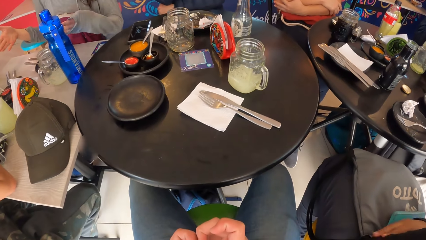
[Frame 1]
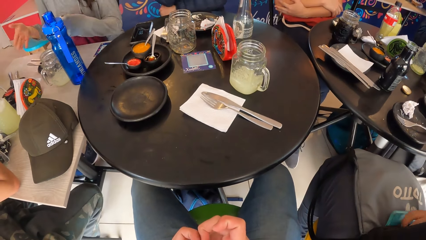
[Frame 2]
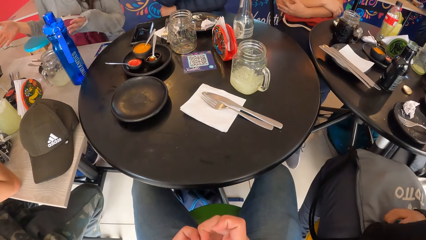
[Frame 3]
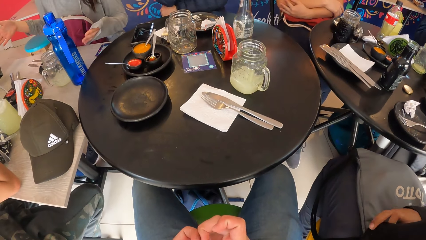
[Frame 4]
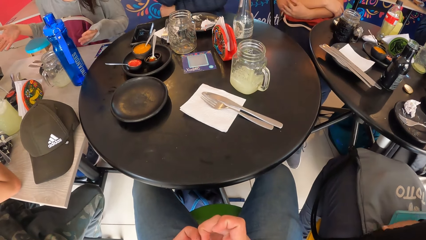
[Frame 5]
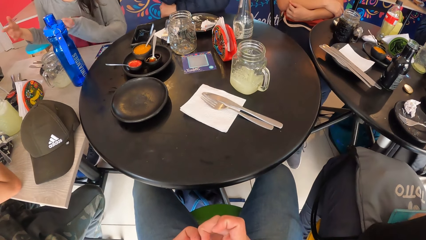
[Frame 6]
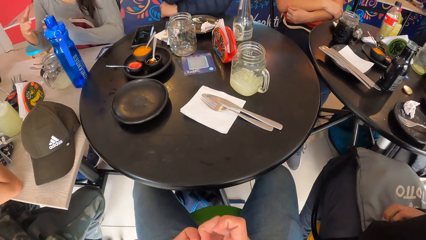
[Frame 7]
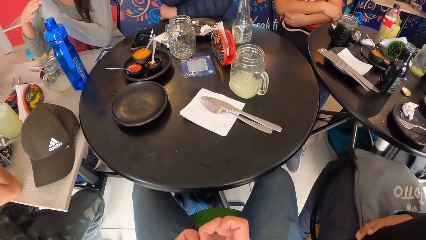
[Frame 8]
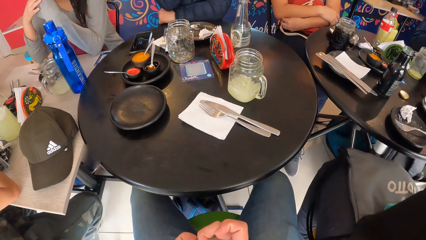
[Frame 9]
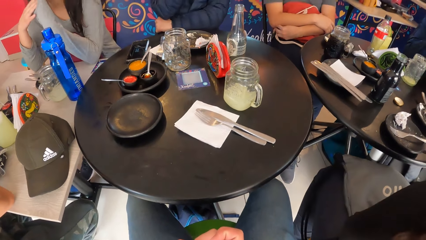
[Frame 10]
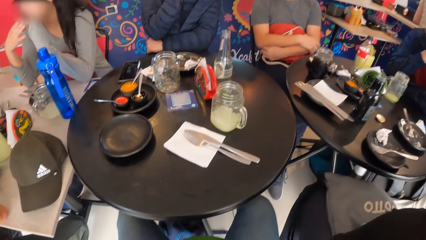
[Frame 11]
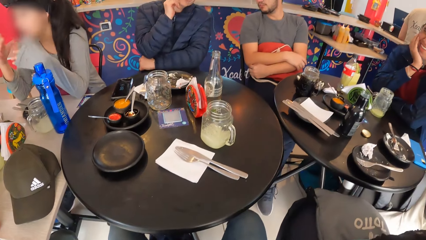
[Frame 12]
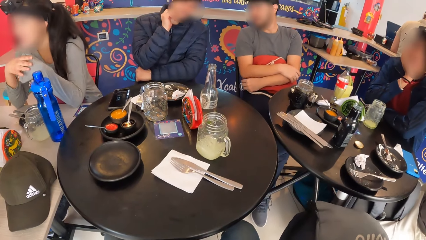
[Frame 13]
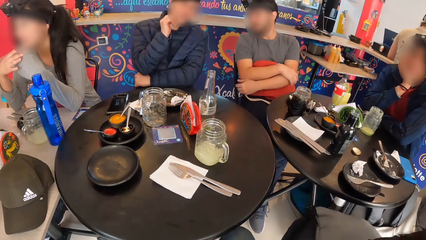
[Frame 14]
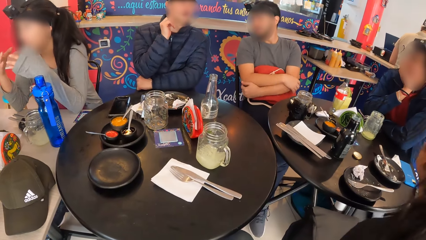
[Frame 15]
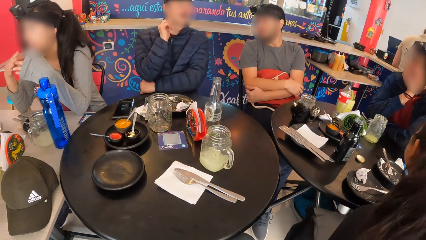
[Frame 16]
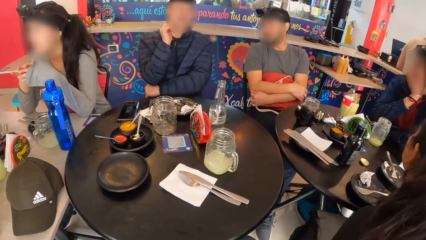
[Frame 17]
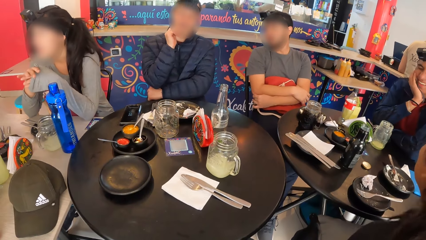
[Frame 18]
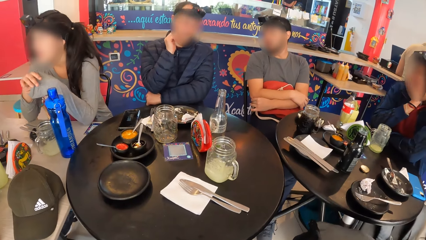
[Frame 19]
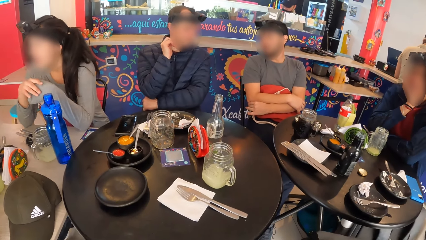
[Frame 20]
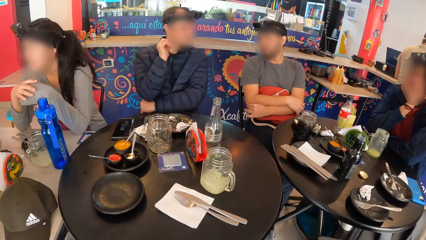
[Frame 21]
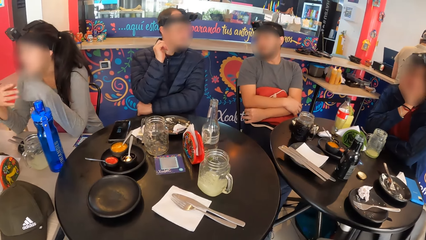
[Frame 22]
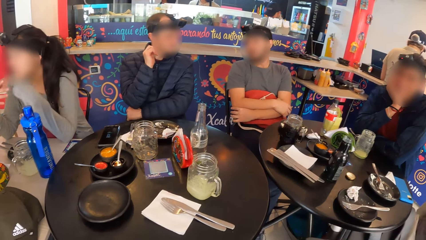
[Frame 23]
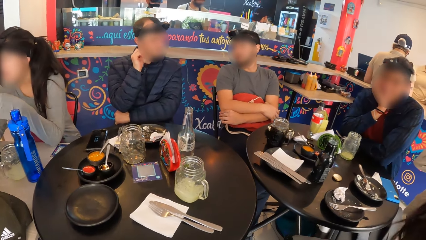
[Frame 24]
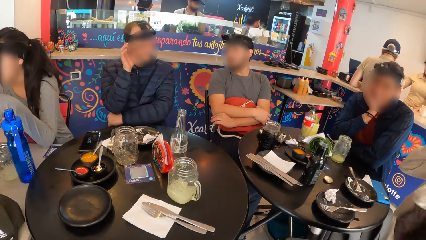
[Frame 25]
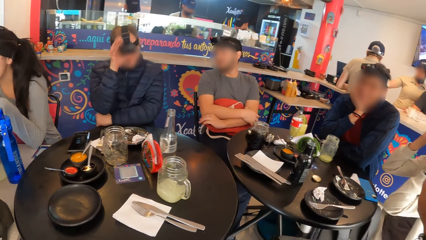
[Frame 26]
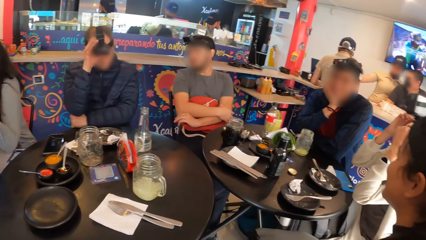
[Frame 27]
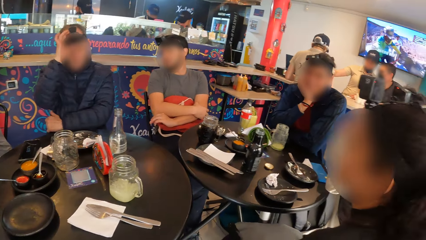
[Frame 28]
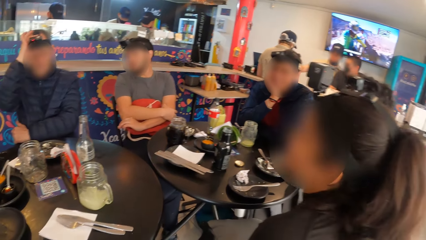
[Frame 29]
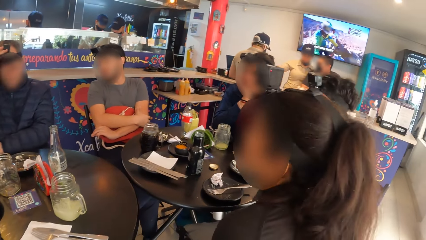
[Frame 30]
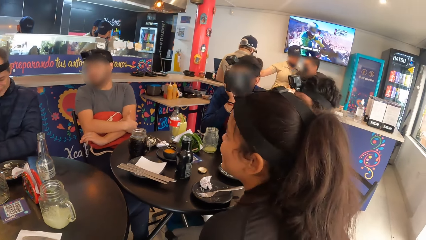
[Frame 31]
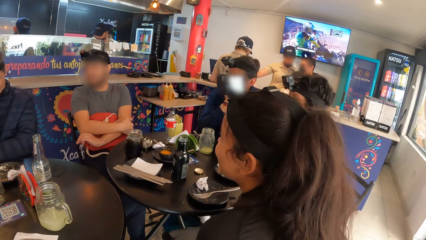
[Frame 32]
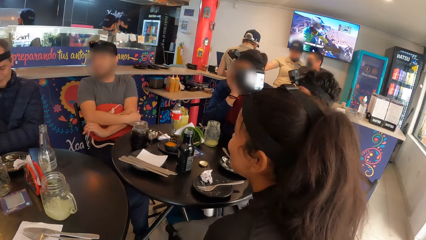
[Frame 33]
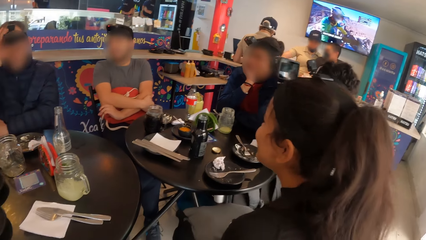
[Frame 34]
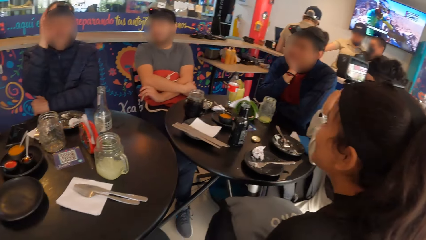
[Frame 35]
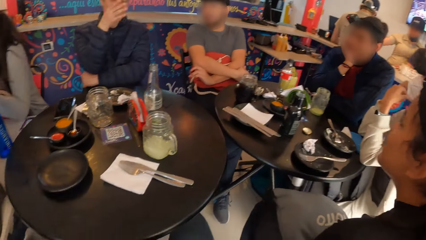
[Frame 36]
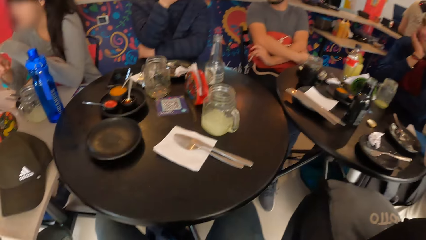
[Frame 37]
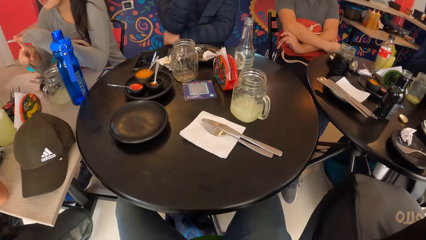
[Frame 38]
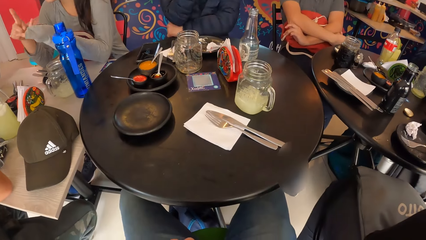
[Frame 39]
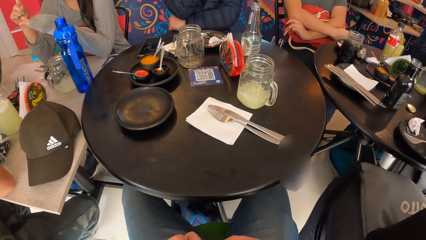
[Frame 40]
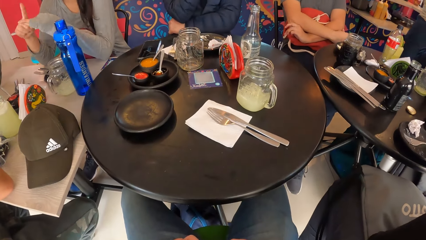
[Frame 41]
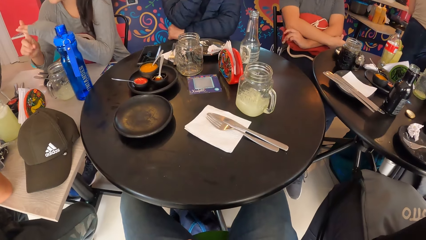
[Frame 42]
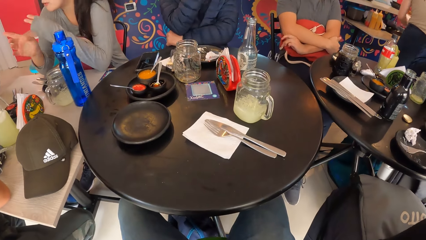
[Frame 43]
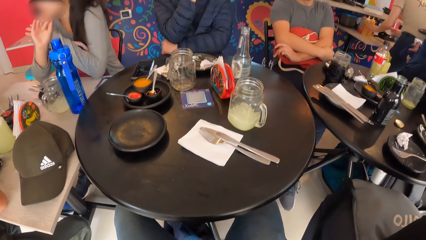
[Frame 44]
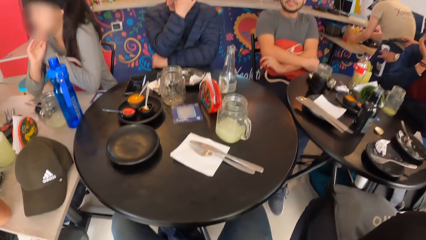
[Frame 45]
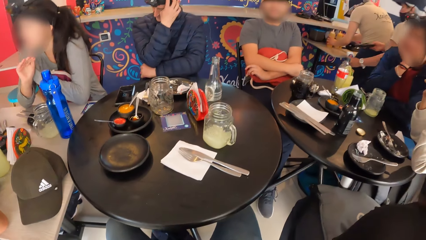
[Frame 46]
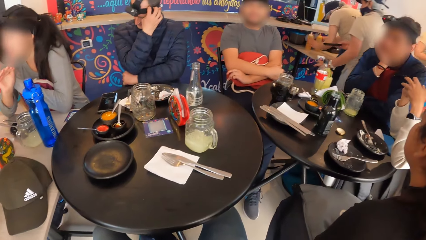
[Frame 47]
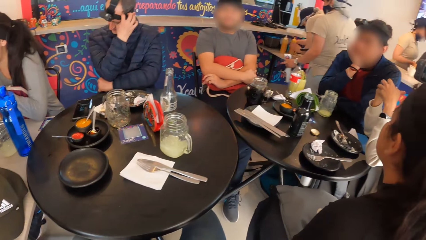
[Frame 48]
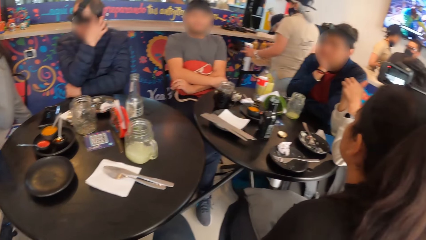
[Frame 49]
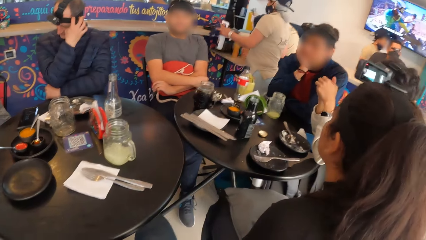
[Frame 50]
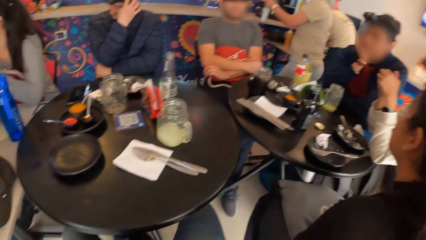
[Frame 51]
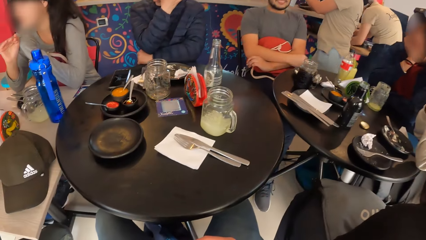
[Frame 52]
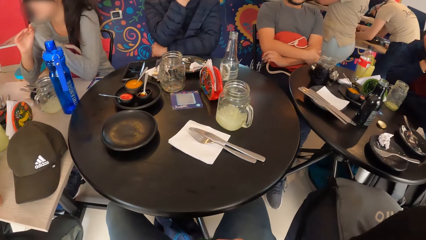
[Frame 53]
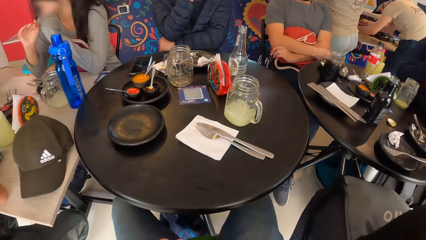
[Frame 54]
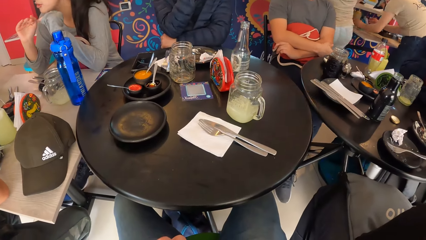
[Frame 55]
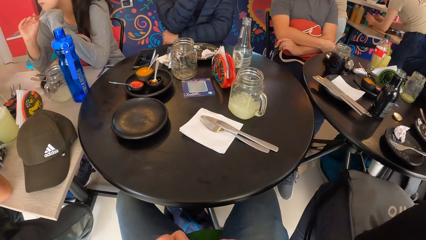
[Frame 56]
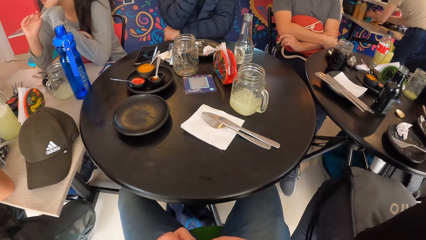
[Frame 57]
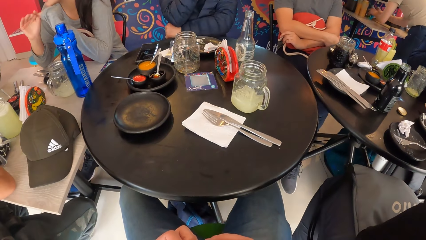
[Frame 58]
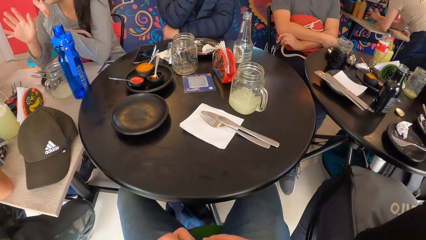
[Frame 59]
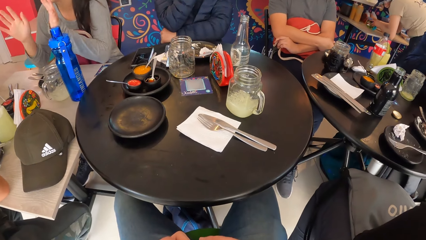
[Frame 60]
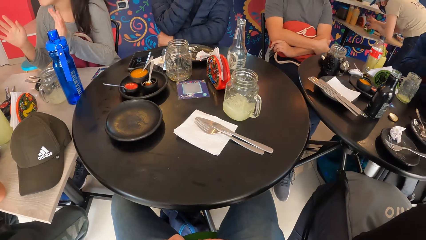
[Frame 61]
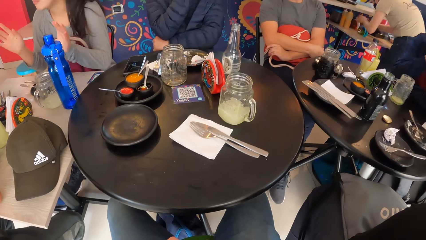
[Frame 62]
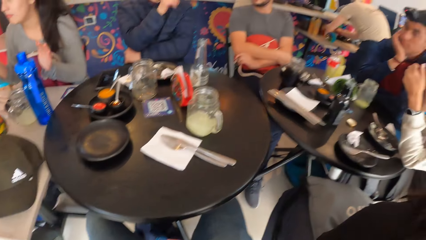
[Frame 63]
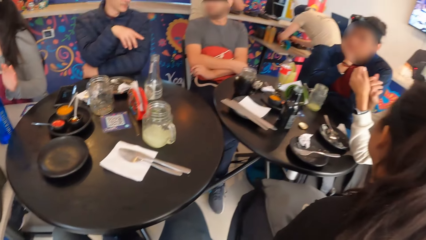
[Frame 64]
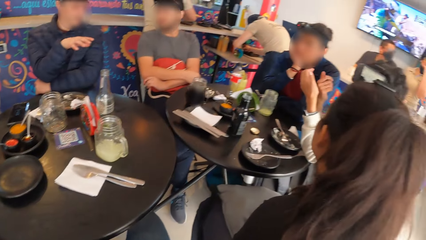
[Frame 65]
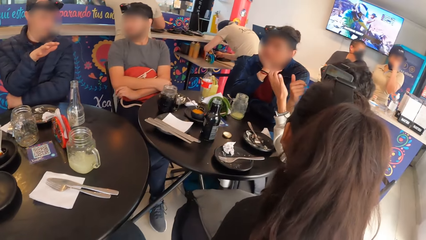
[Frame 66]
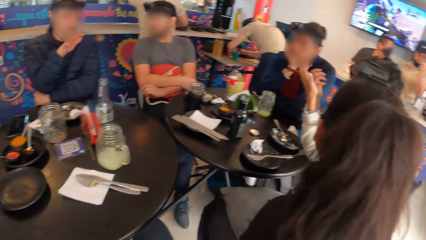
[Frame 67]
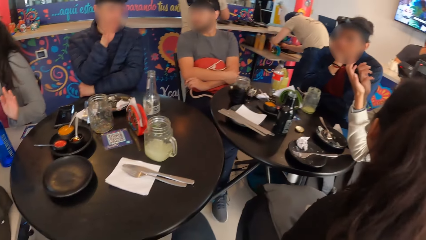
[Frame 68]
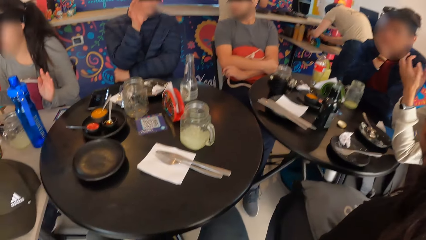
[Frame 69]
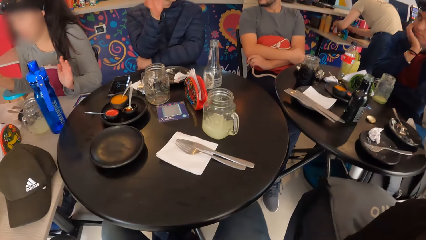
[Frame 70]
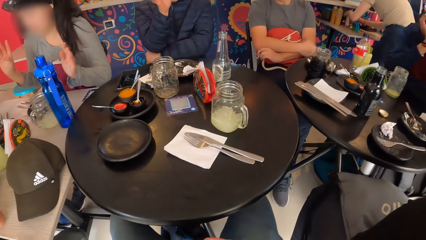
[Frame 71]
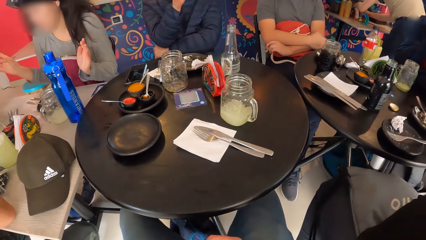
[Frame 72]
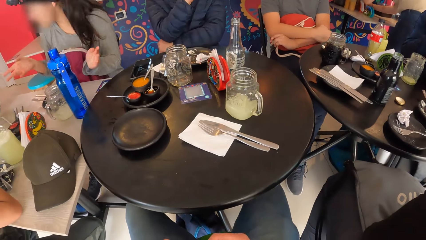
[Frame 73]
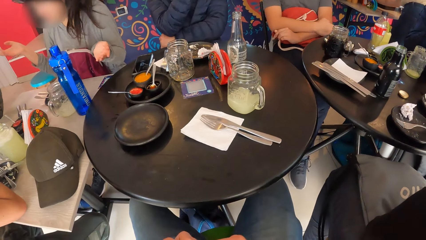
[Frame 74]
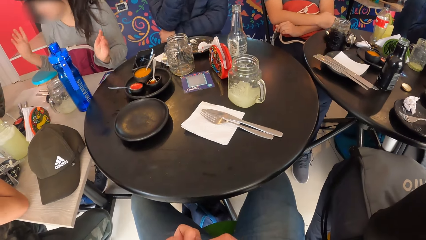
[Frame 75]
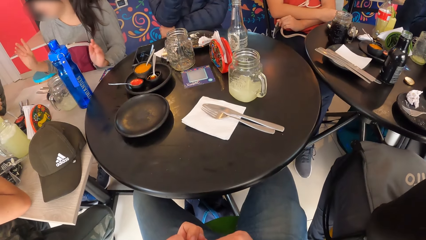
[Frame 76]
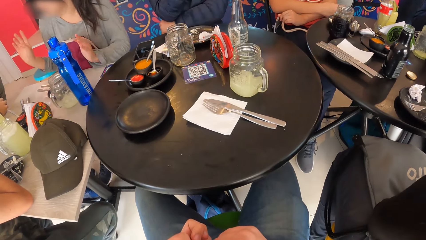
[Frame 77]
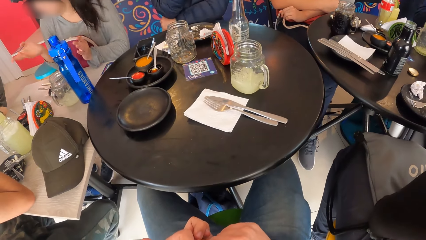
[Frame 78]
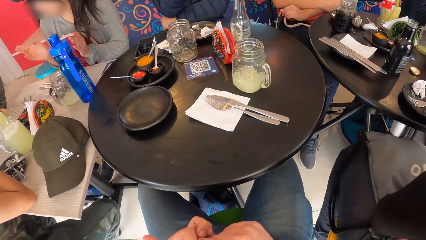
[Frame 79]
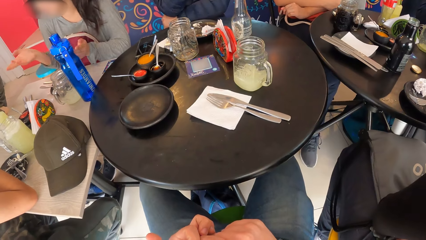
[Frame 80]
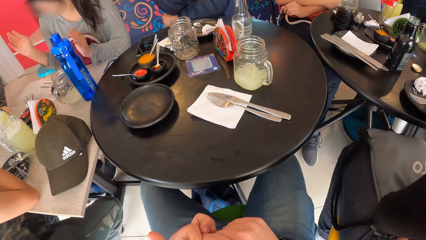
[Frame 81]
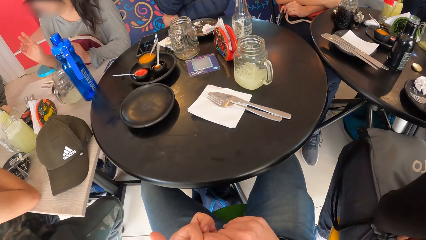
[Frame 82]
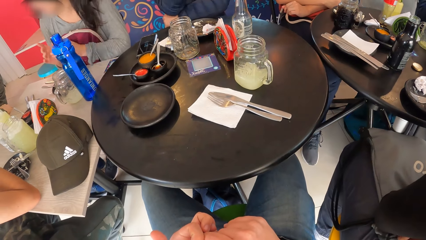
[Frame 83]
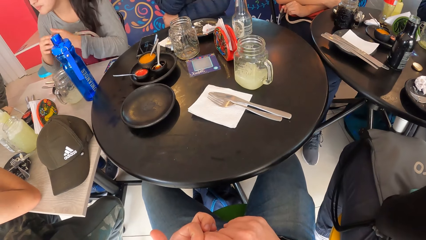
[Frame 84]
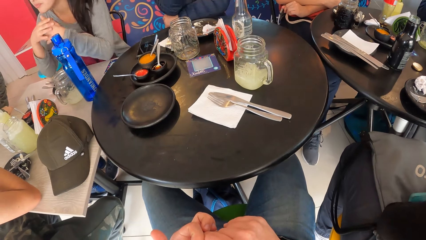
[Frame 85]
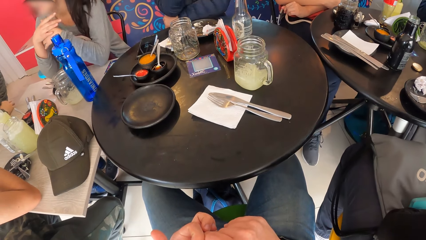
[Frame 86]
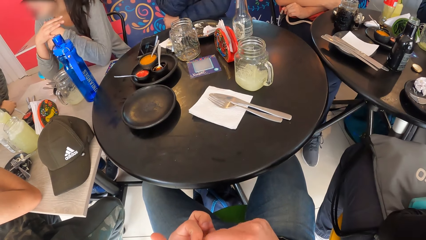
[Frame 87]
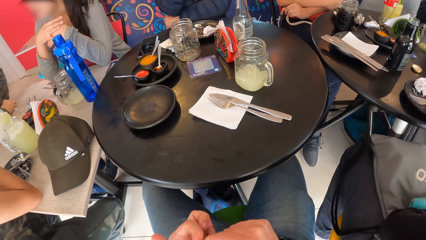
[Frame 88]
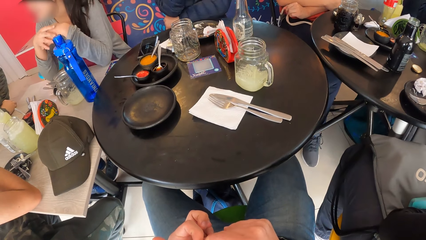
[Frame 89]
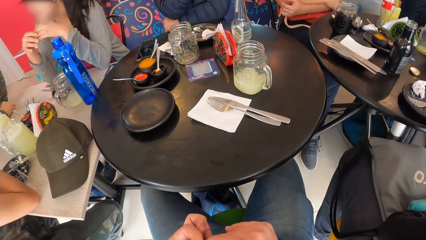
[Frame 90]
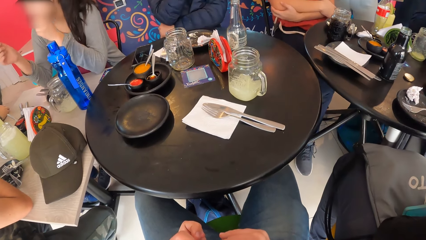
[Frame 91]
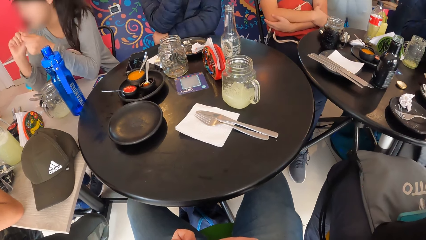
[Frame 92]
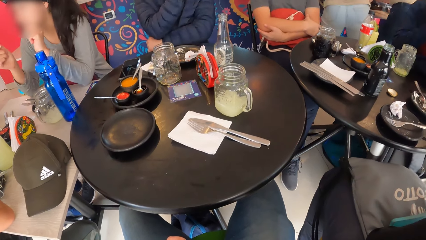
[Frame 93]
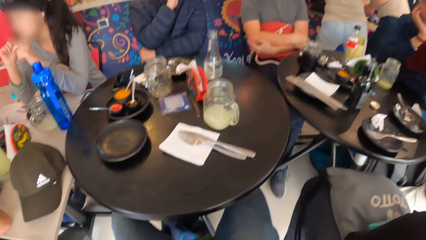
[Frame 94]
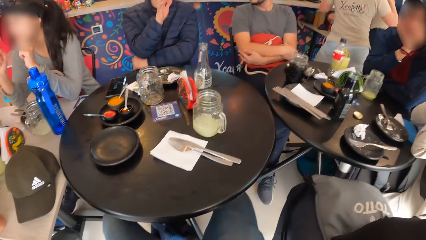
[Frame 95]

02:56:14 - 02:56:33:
The camera wearer looks around a restaurant. The man interacts with another man. The camera wearer looks around the restaurant. The waiter arranges the napkin holders with bottles on the table with her hands. The other man adjusts a camera. Another waiter places a spray bottle on the counter with her left hand. The camera wearer looks around the restaurant. A lady interacts with the first man. The camera wearer rubs his fingers.
